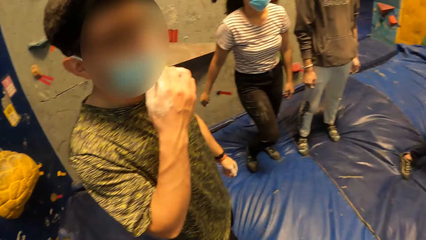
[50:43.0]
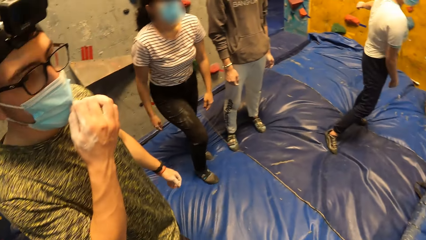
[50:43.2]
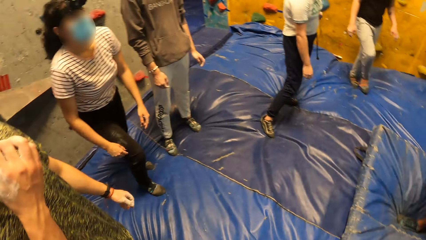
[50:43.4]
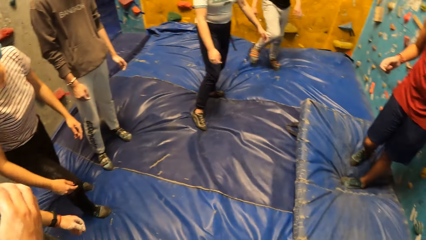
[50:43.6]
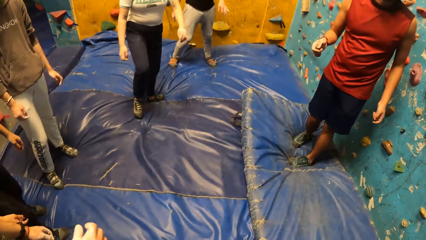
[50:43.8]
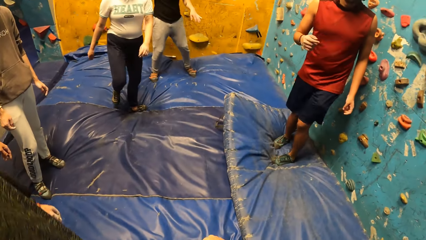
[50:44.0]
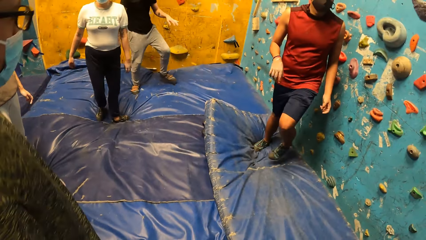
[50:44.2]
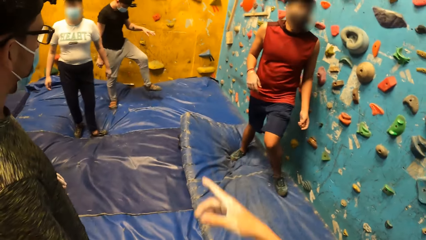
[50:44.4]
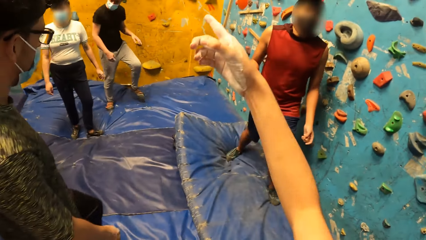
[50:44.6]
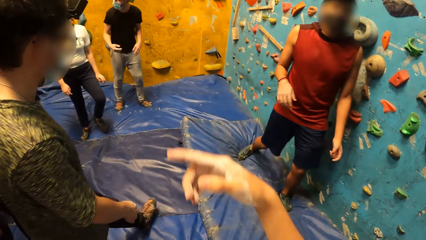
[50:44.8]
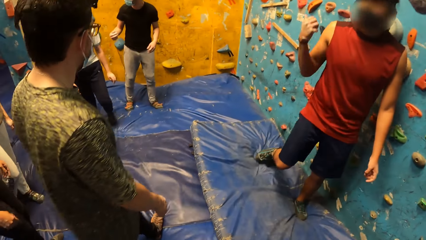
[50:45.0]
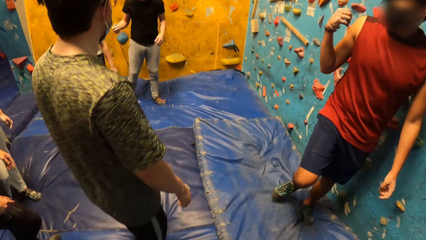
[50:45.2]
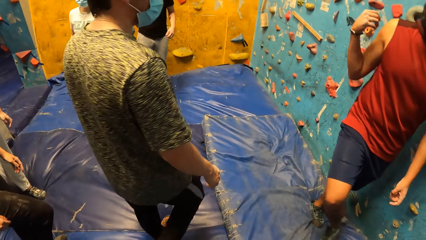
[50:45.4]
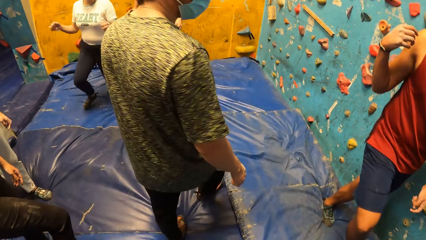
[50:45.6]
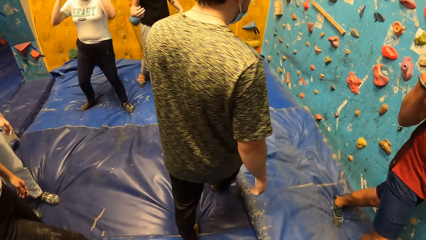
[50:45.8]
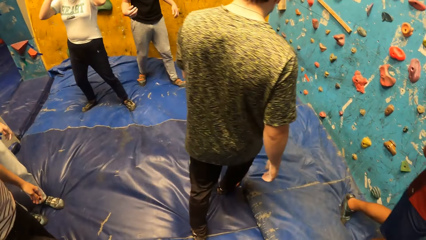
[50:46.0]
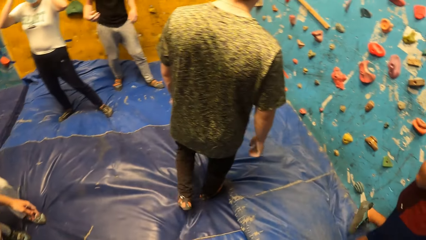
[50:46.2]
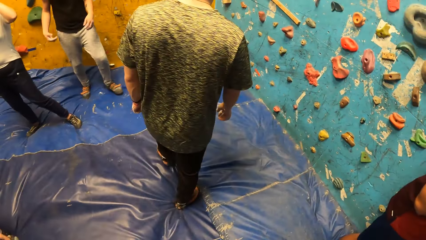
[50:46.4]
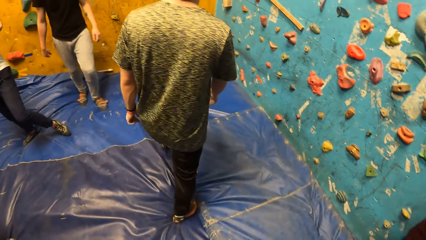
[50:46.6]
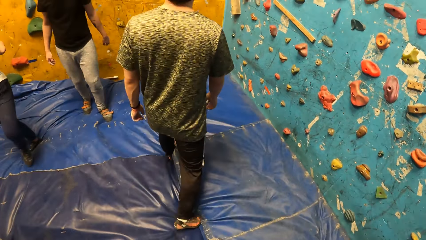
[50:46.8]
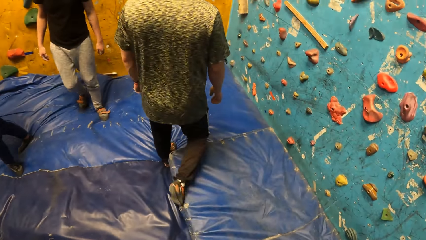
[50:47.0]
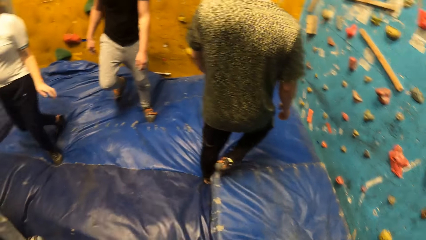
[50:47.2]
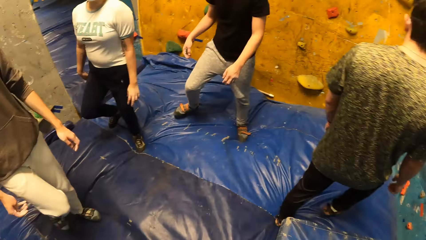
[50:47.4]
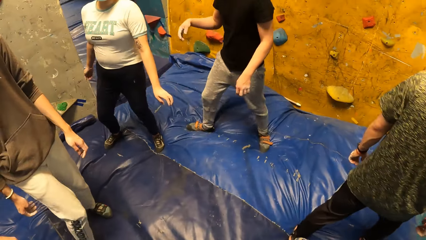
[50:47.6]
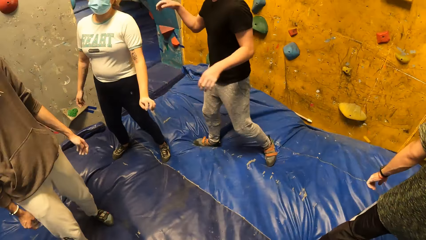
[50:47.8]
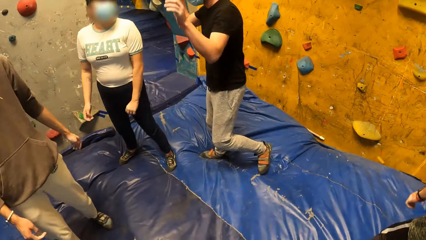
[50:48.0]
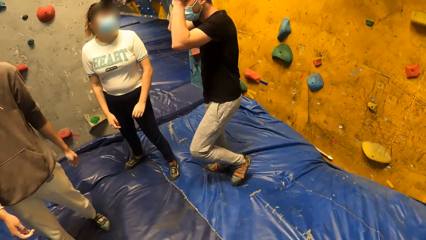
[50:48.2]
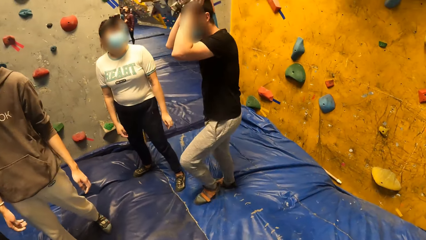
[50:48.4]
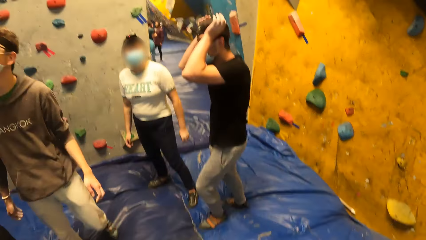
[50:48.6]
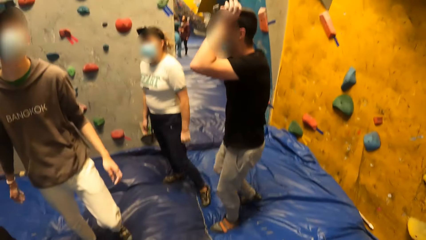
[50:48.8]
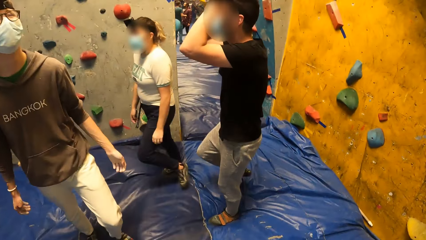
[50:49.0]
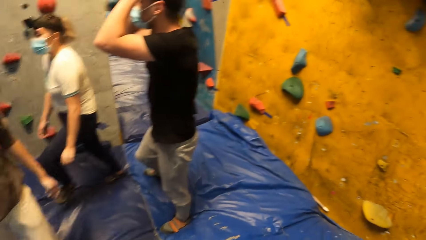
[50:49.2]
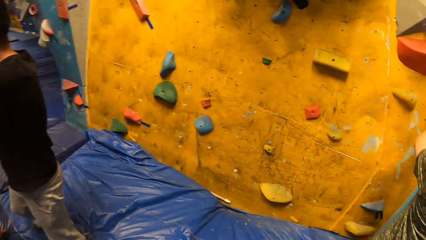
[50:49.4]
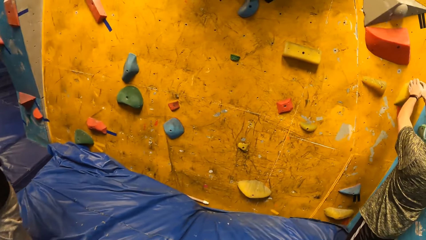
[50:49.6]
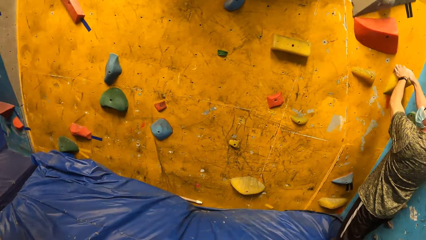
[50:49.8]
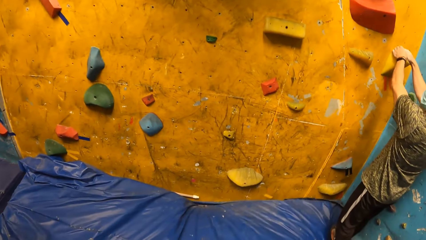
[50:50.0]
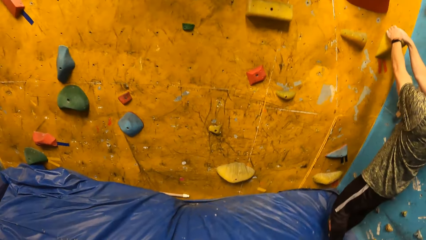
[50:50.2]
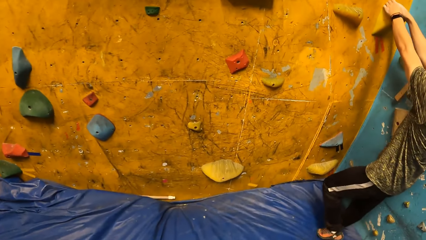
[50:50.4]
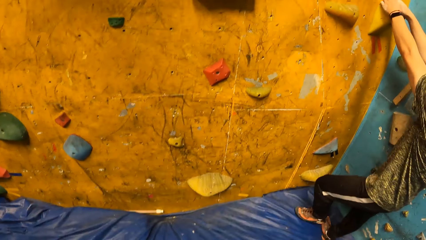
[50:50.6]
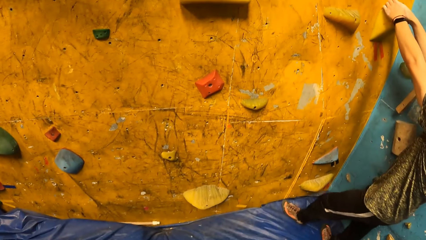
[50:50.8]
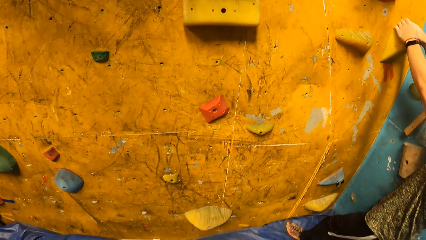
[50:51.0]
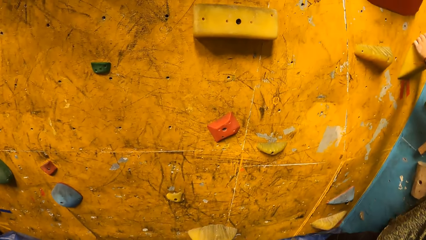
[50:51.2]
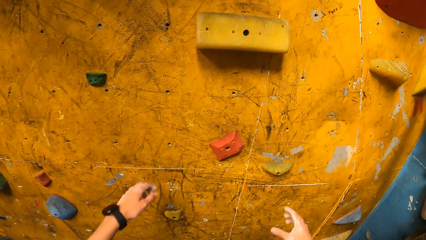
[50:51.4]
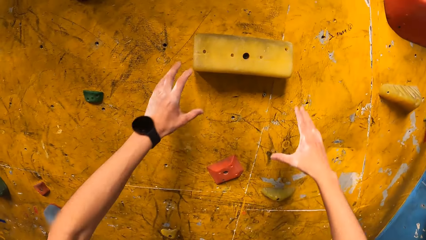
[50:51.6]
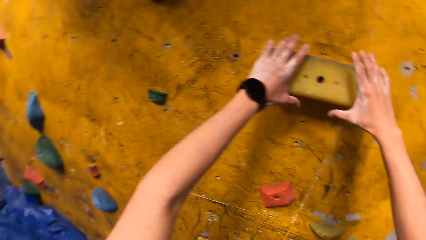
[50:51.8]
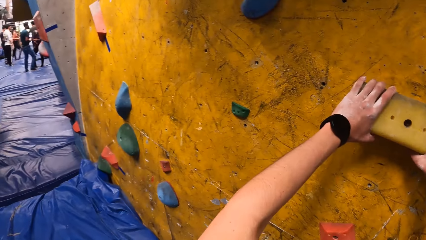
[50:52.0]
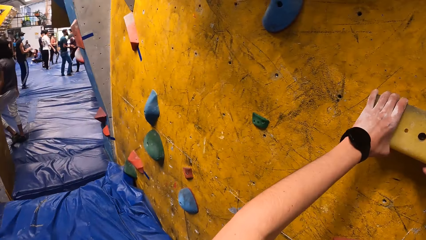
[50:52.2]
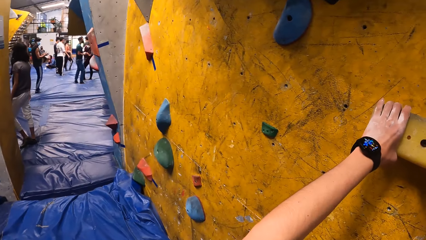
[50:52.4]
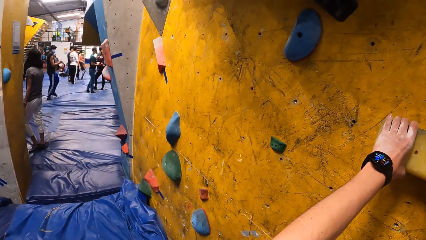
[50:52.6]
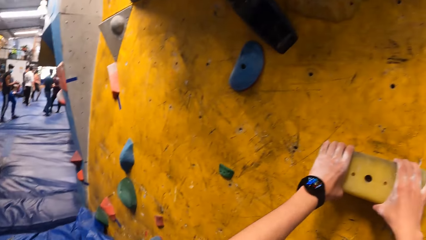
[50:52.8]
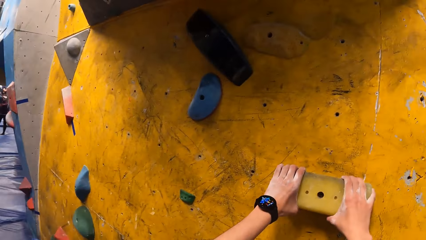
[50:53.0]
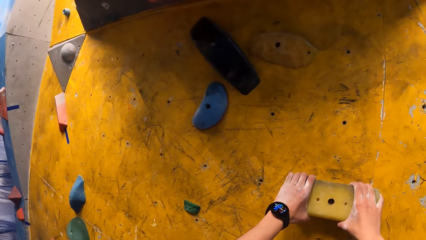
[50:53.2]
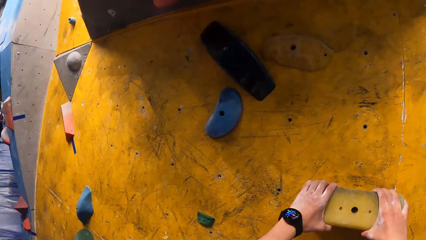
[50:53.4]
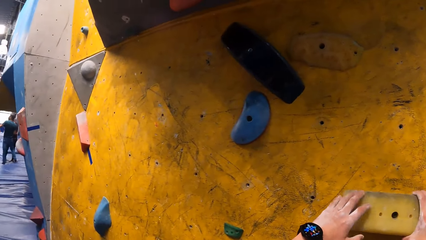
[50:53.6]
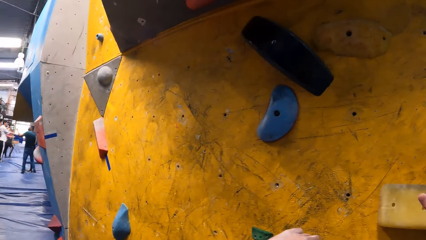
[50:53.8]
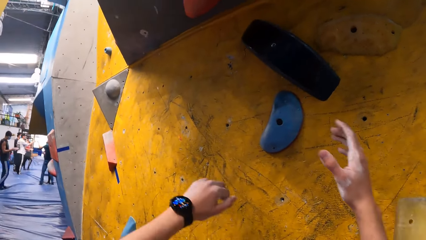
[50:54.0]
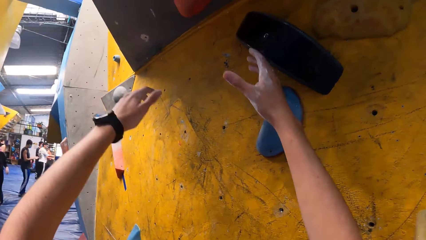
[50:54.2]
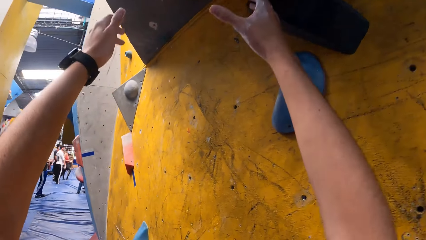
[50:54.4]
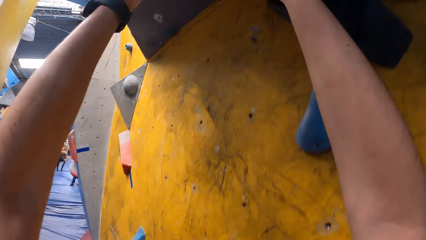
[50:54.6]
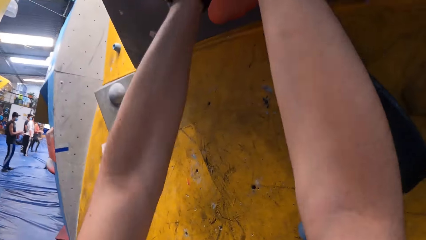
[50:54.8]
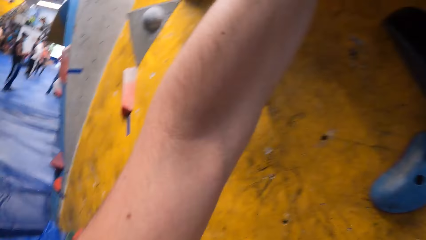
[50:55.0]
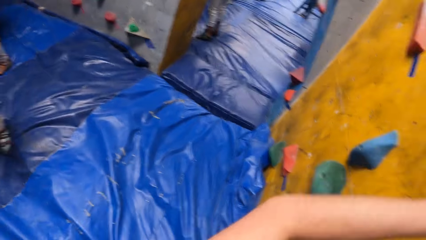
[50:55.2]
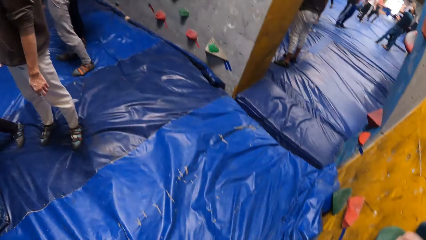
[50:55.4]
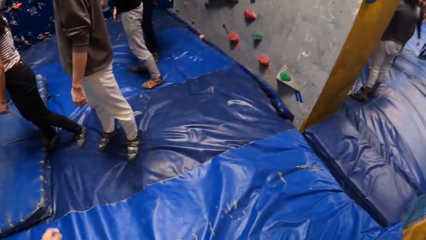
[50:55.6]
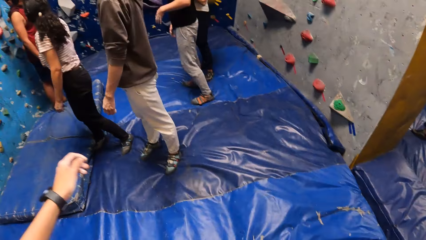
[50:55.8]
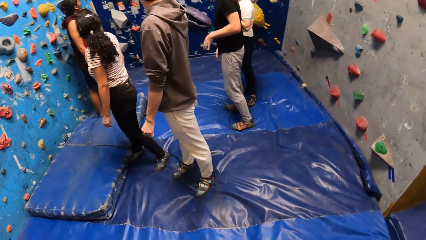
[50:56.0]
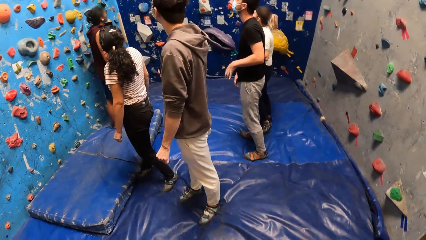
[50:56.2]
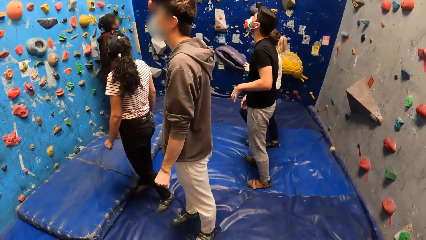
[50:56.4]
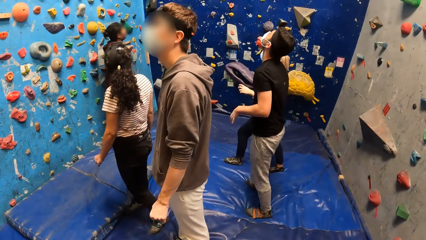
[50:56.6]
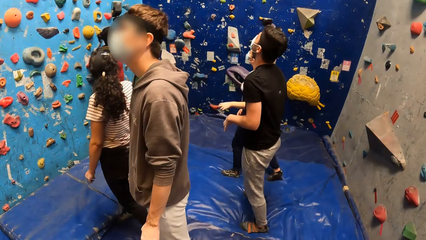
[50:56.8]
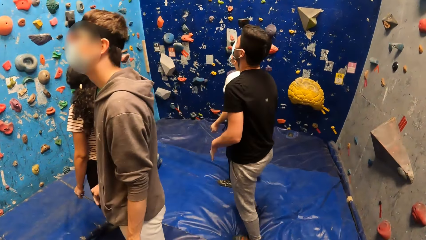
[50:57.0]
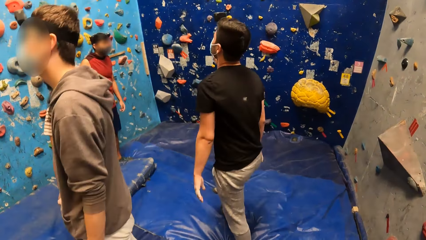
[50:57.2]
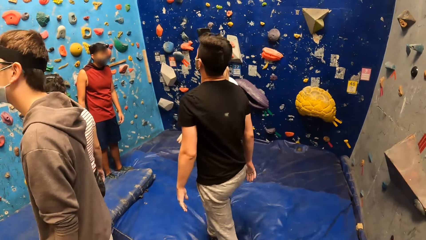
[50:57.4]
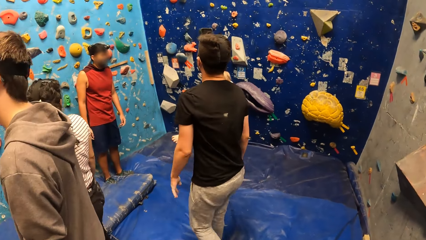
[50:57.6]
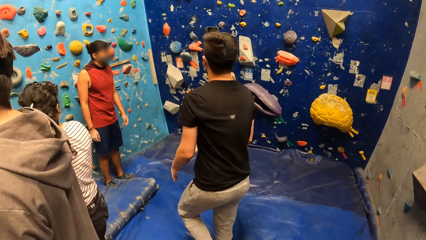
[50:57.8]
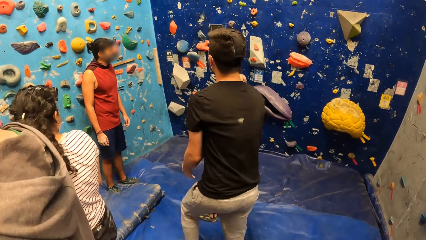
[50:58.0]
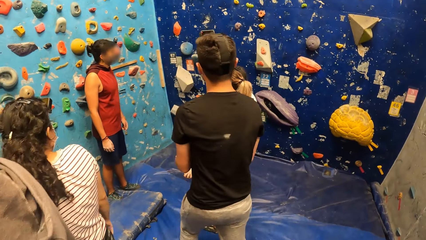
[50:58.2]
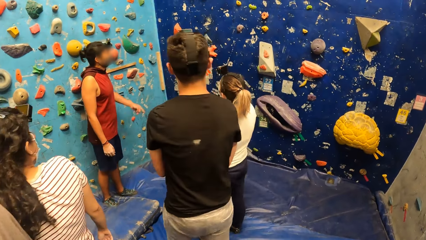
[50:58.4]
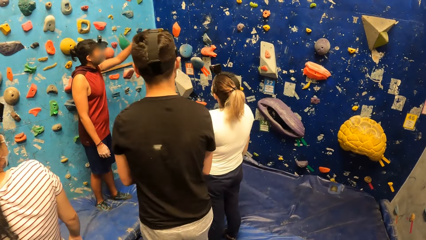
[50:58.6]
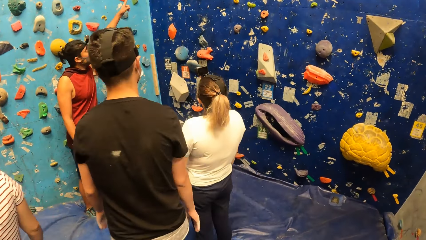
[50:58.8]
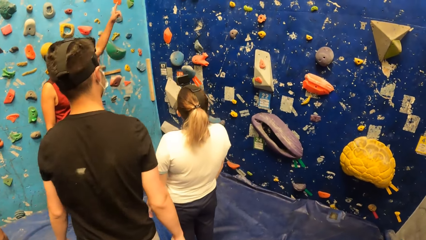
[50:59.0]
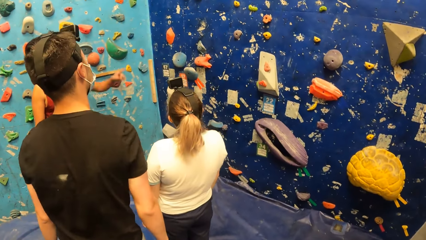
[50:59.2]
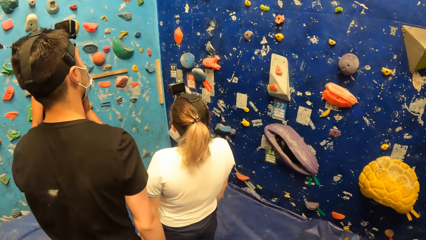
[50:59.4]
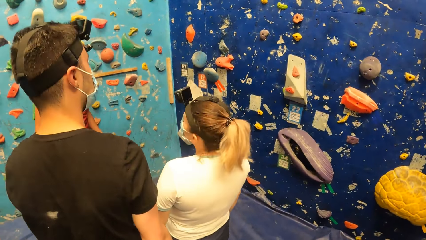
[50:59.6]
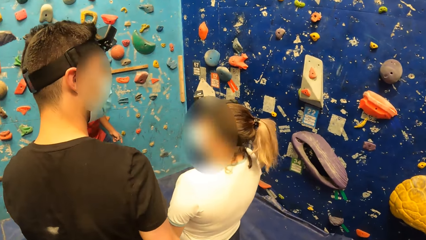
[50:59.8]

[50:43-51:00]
The camera wearer points with a finger and looks around. A man adjusts a facemask on his face with his right hand. The camera wearer points with a finger and walks around. The woman touches her head with her hands. Another man adjusts a camera on his head with his hands. The first man places his hands on a climbing hold on the wall. The camera wearer places his hands on the climbing hold on the wall. He holds the wall. He climbs the wall. He touches the climbing hold on the wall with his hands. He walks around.
